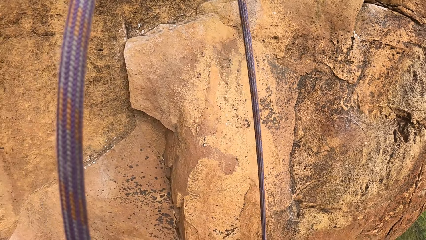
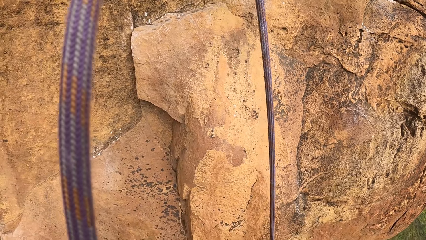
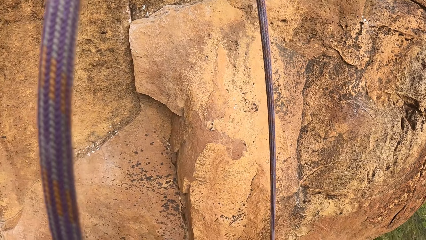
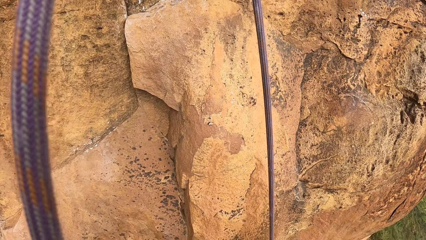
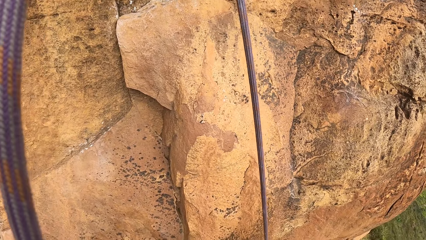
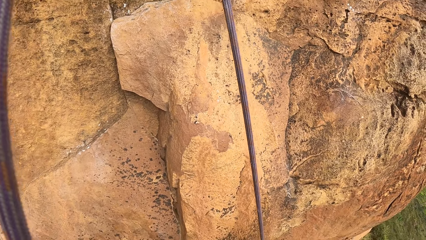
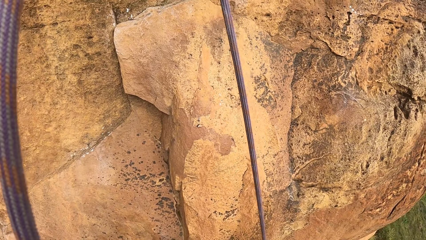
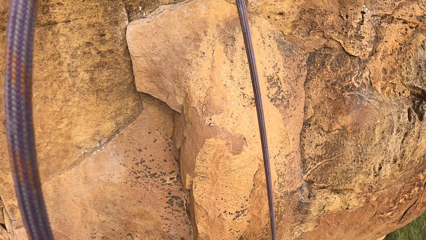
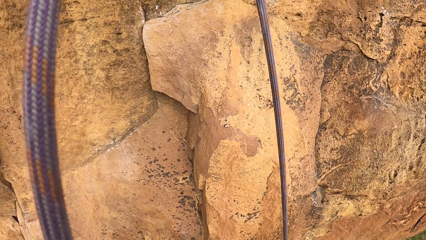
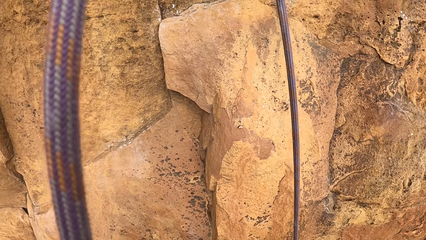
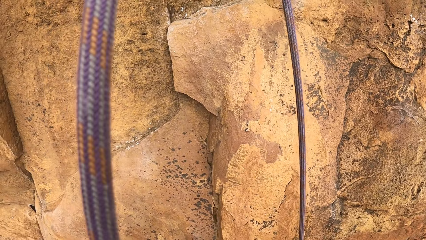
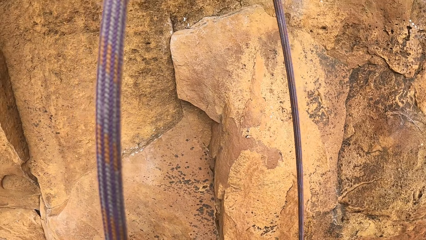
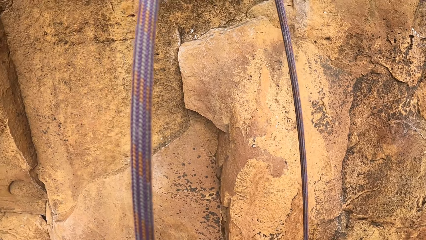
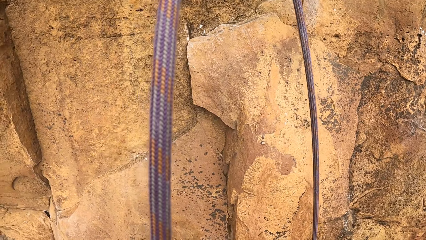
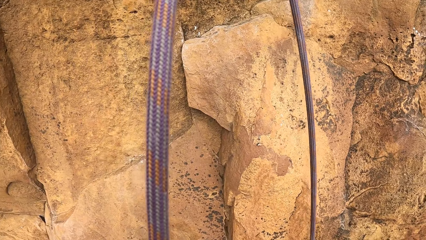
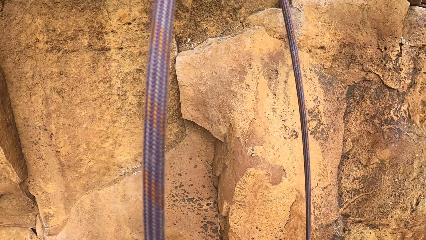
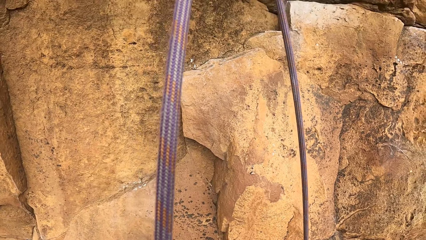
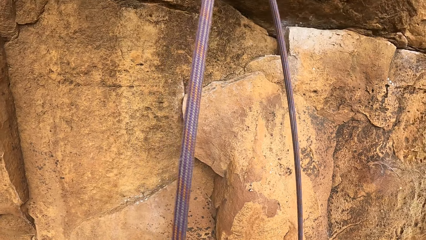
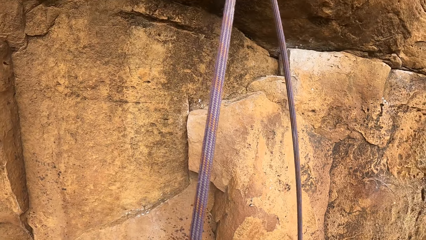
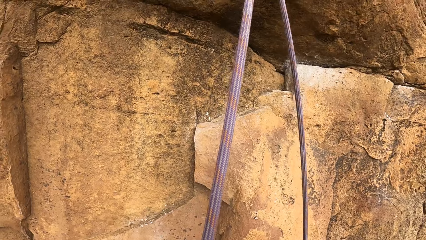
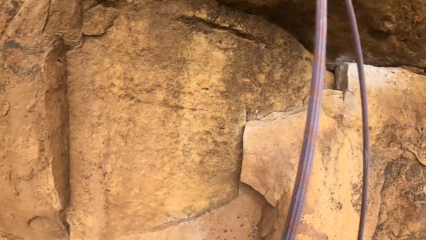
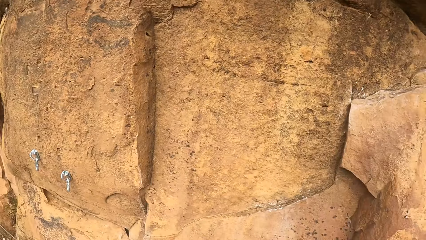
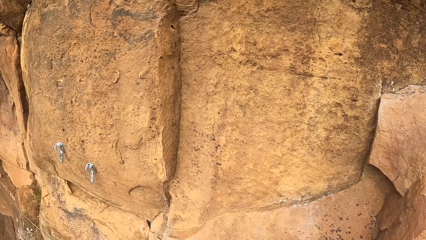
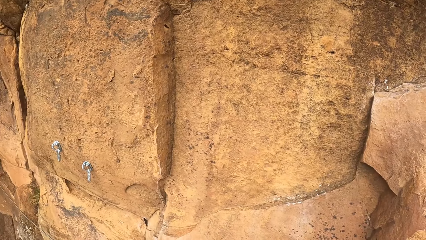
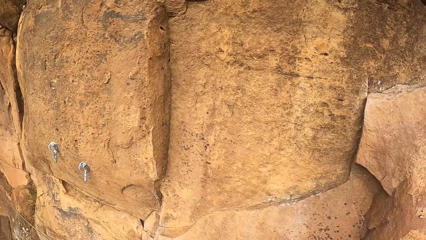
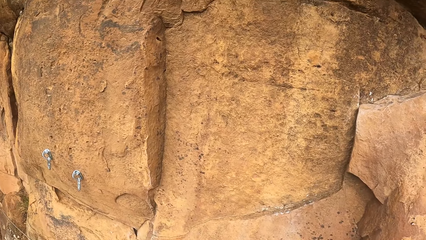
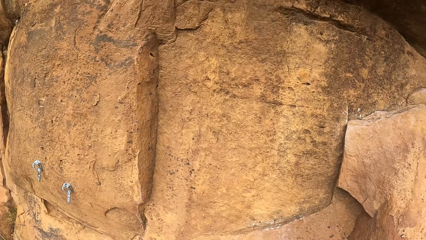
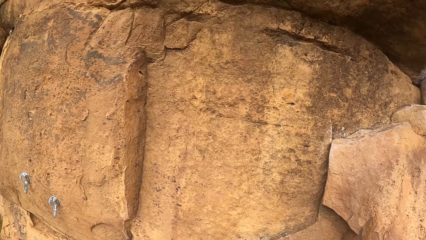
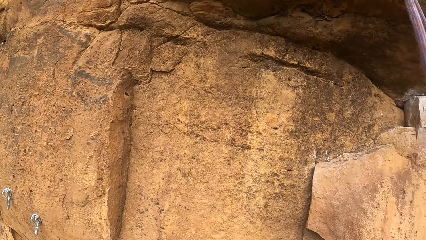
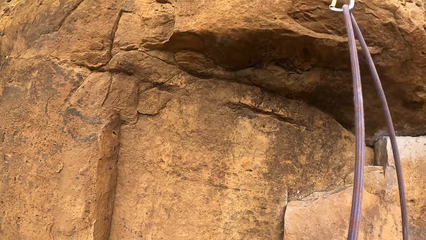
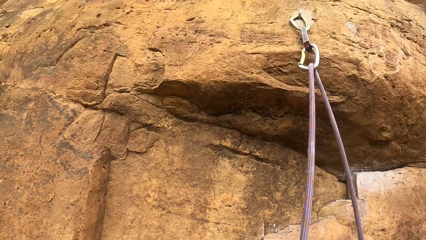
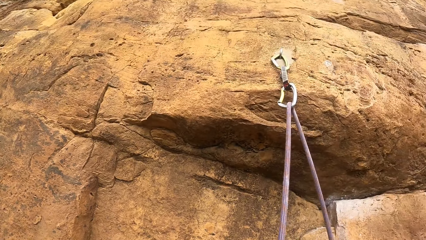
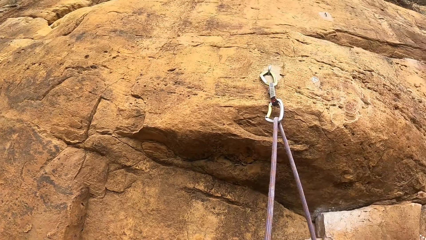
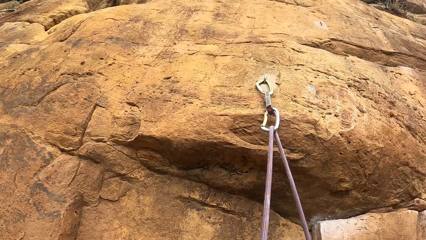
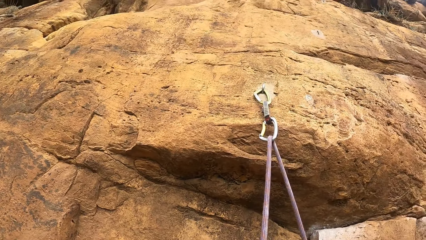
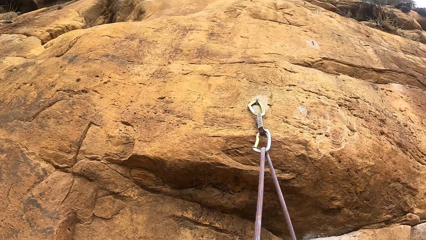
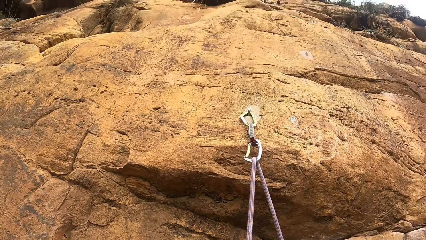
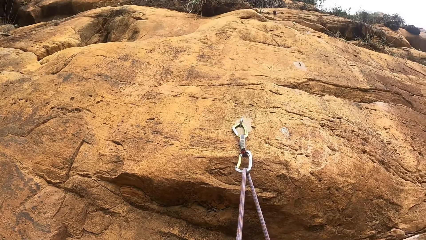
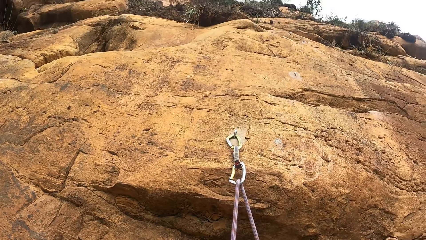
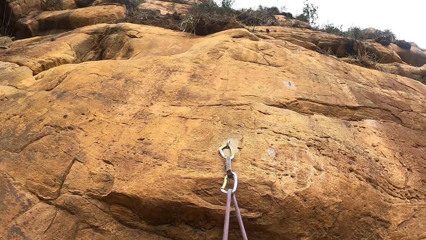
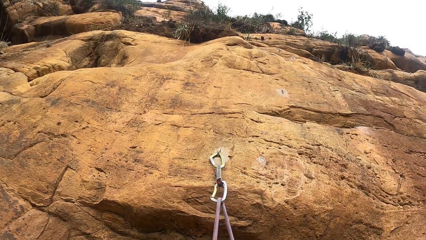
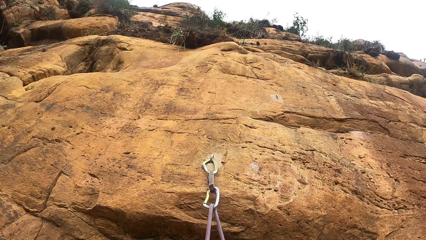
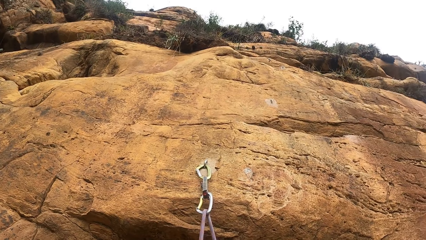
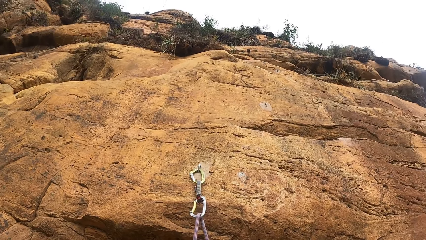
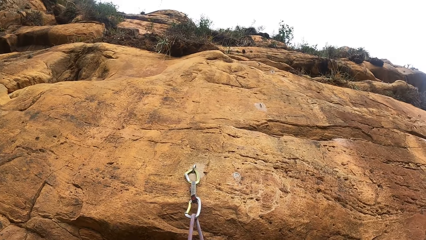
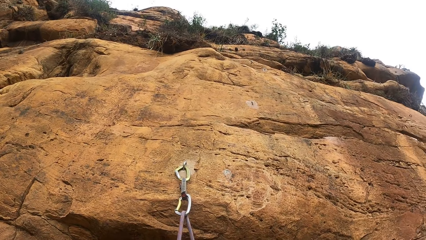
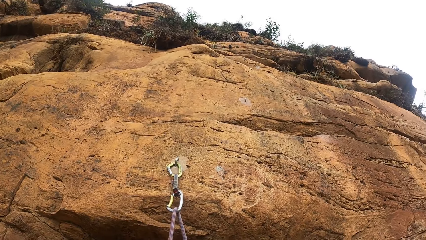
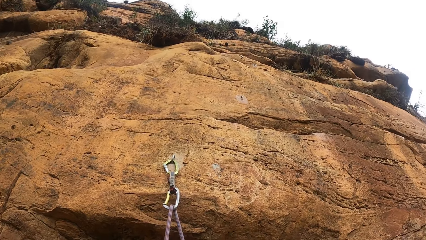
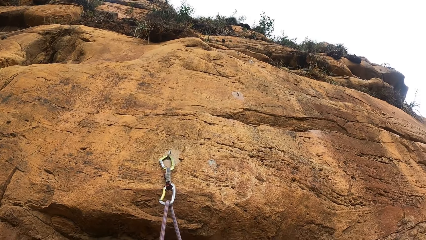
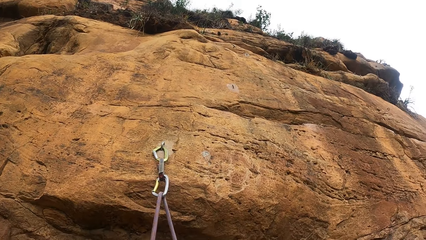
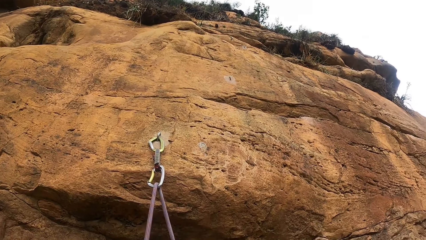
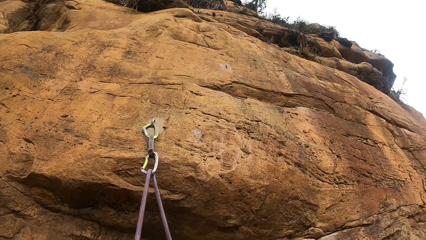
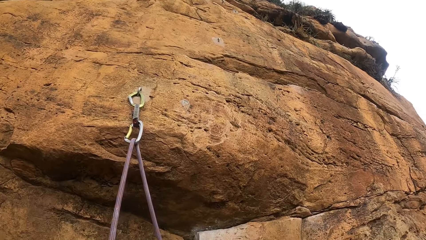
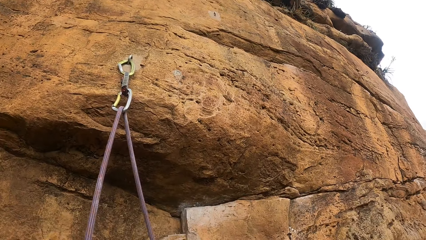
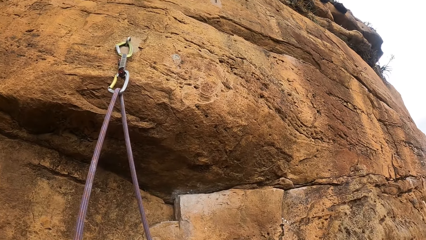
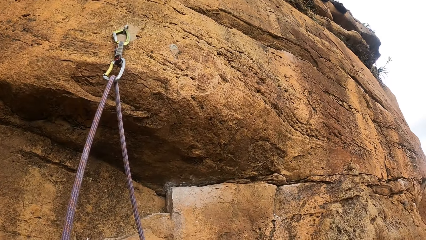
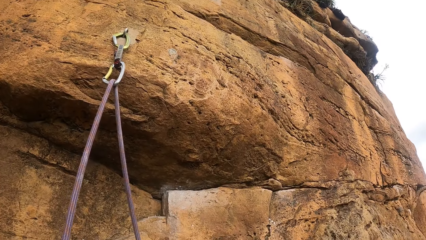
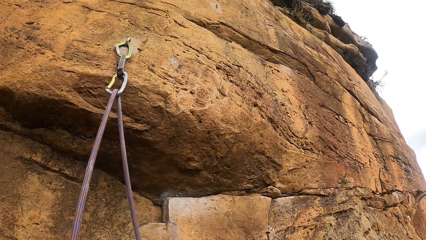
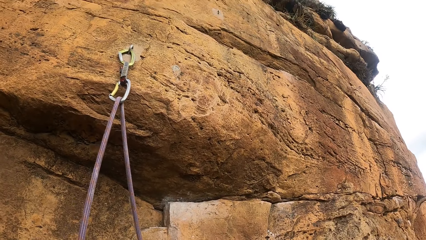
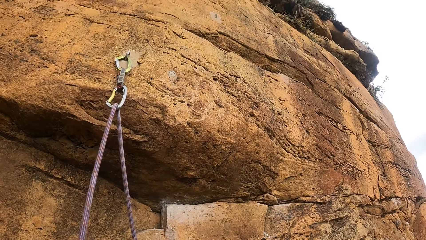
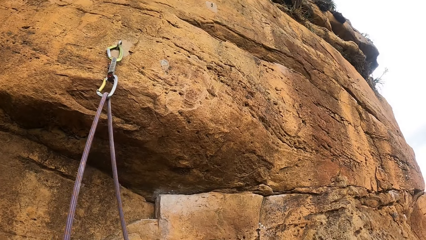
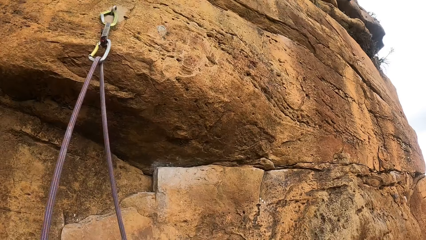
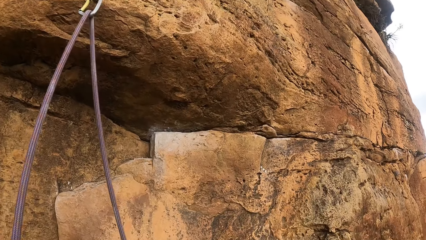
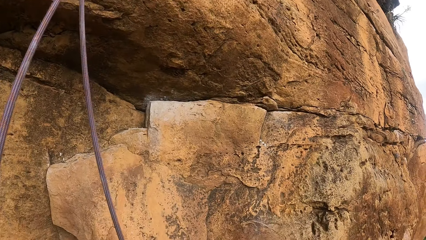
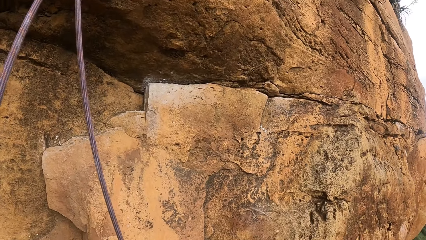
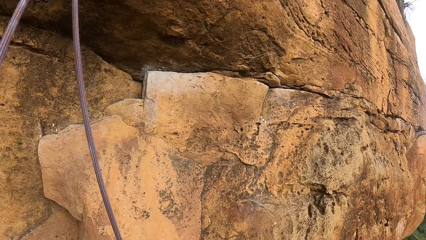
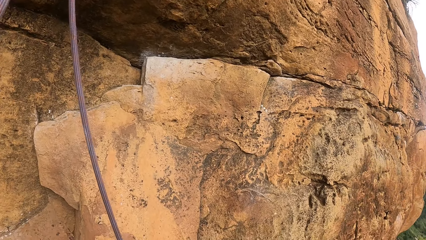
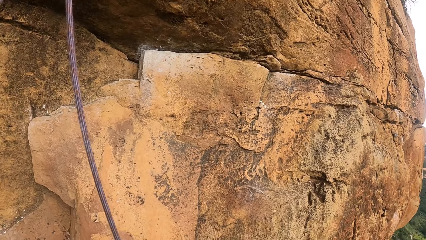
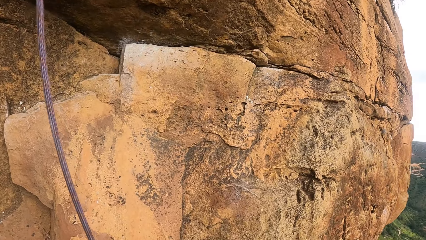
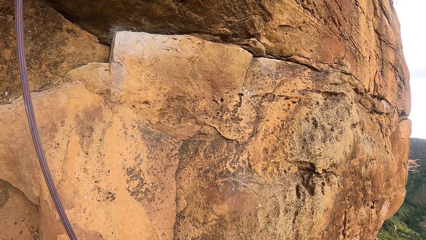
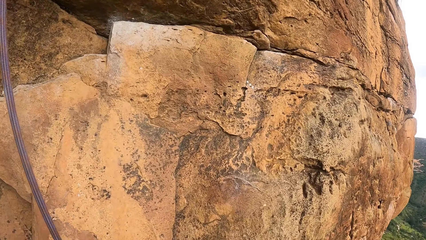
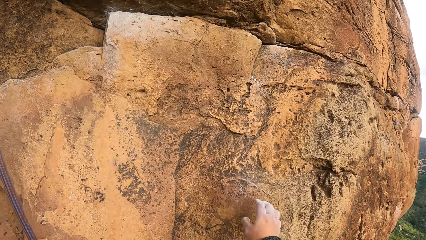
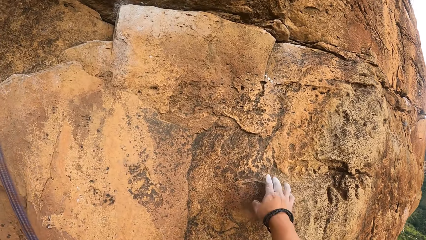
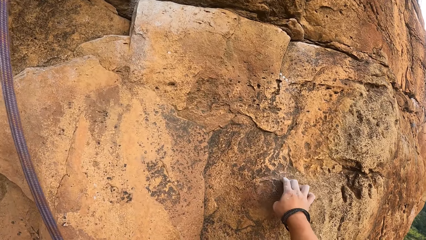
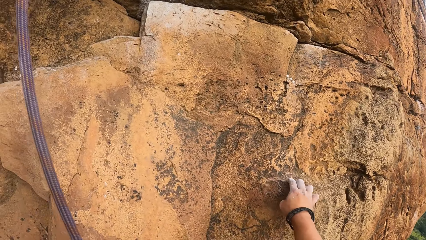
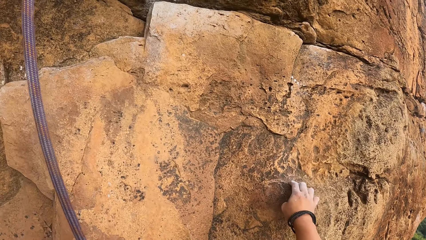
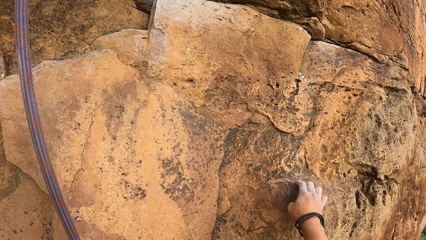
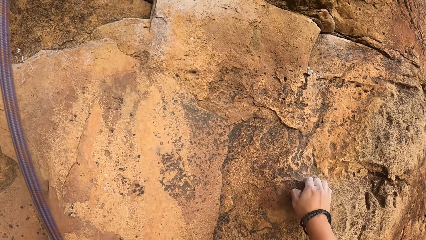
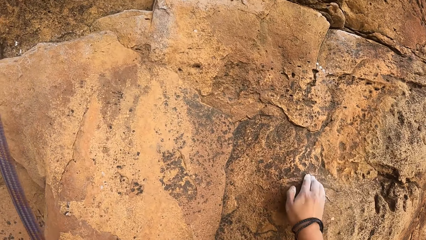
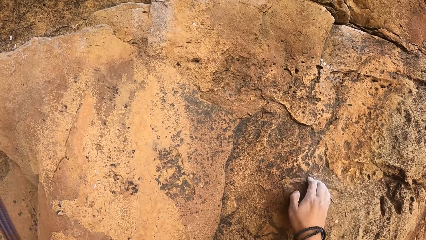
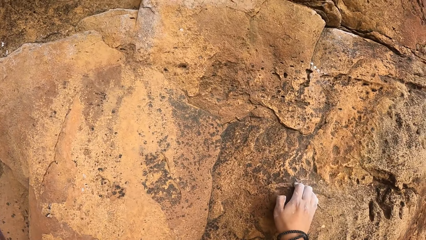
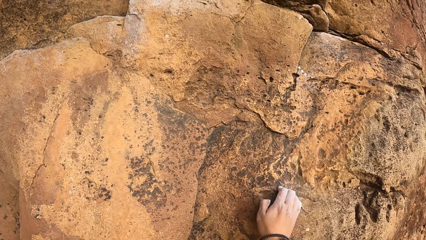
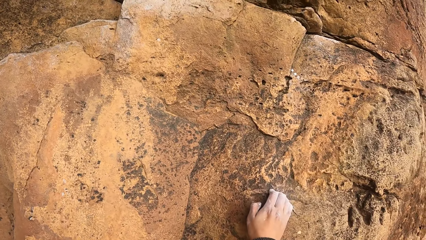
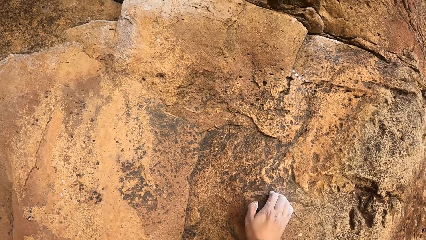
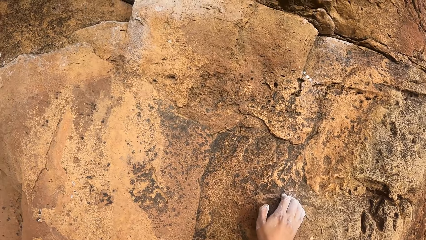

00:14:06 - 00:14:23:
The camera wearer climbs a stone.
